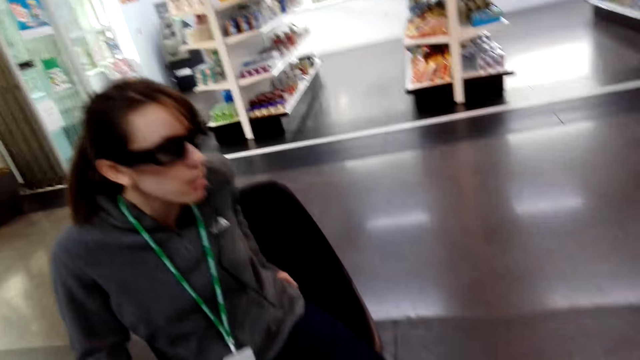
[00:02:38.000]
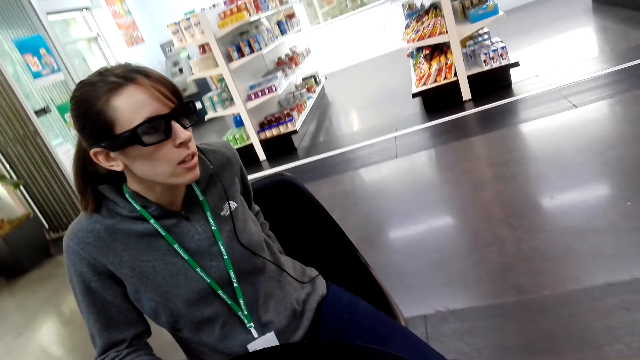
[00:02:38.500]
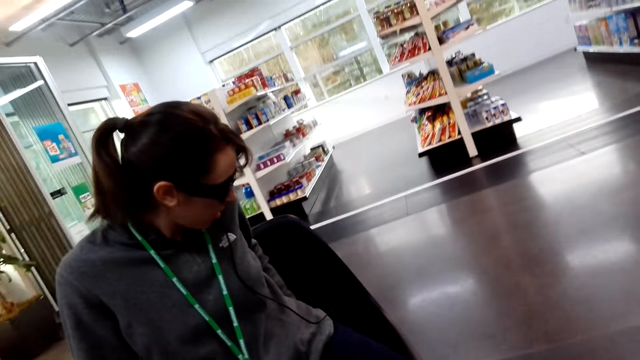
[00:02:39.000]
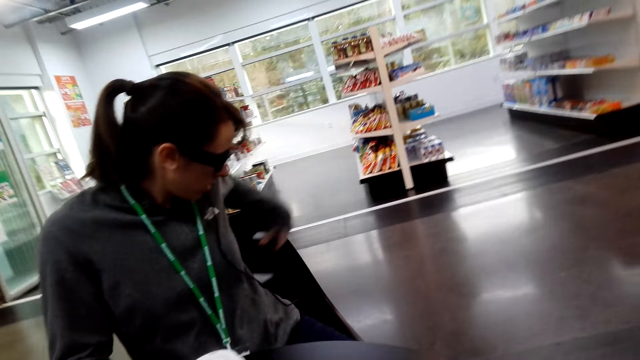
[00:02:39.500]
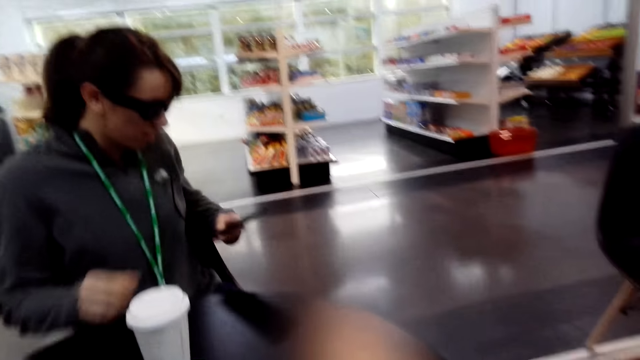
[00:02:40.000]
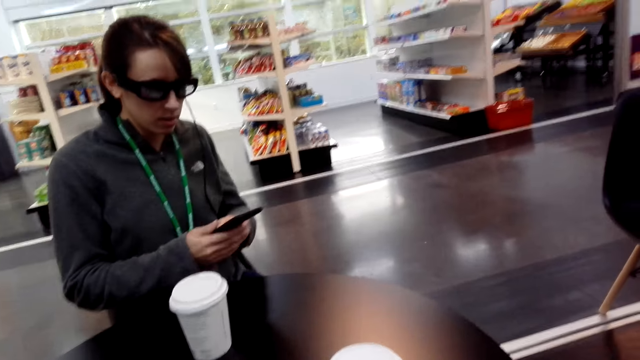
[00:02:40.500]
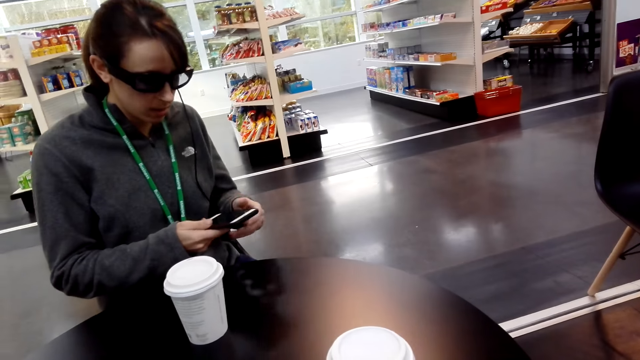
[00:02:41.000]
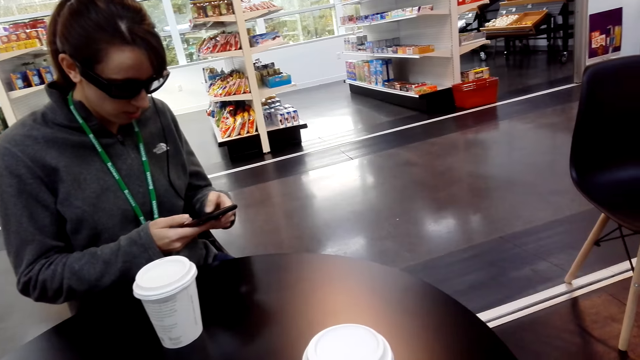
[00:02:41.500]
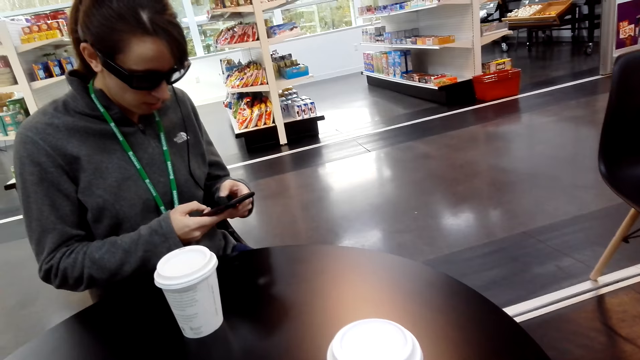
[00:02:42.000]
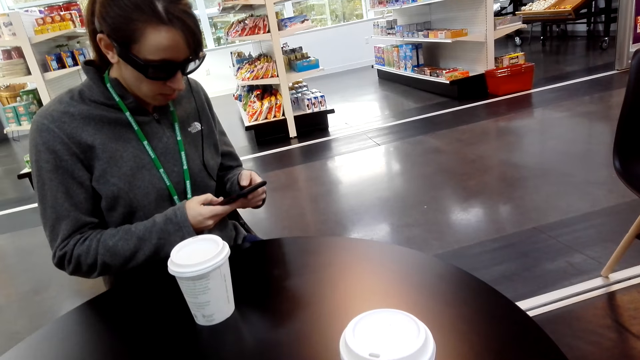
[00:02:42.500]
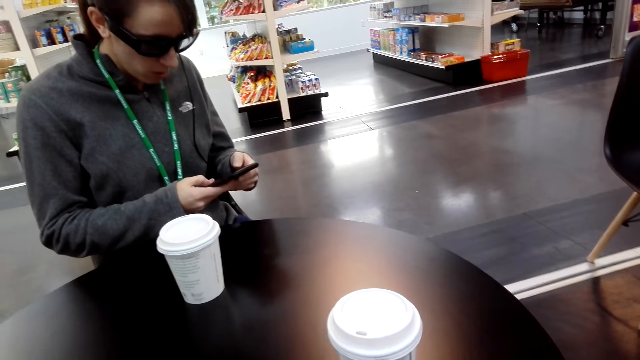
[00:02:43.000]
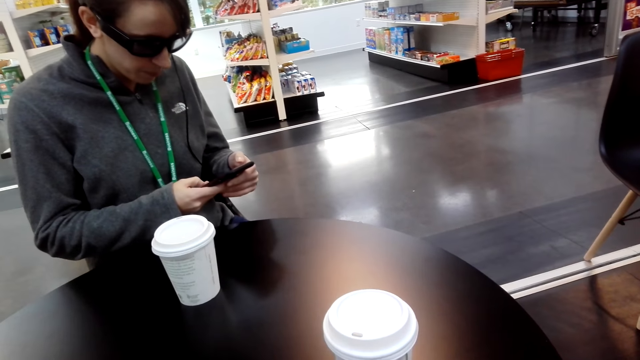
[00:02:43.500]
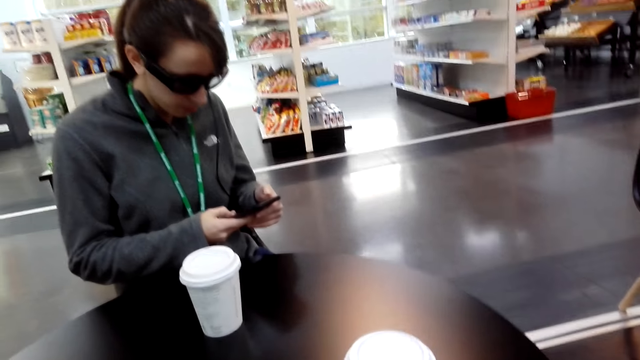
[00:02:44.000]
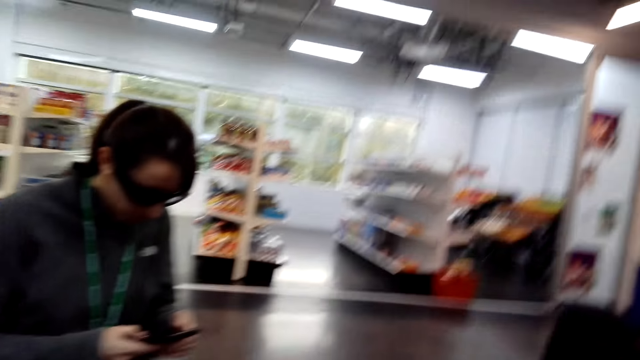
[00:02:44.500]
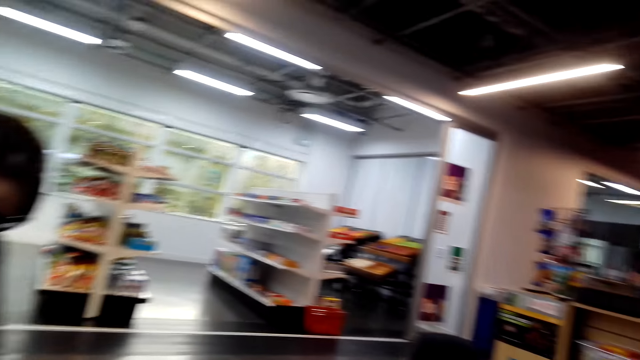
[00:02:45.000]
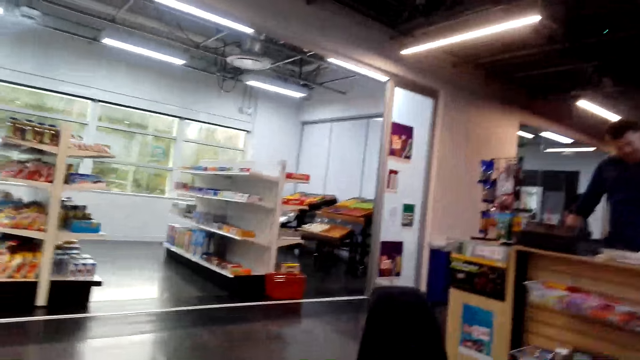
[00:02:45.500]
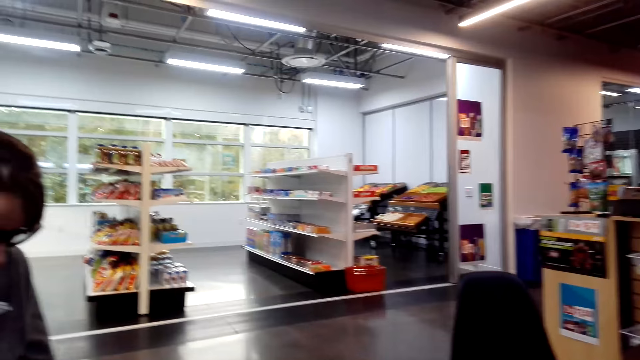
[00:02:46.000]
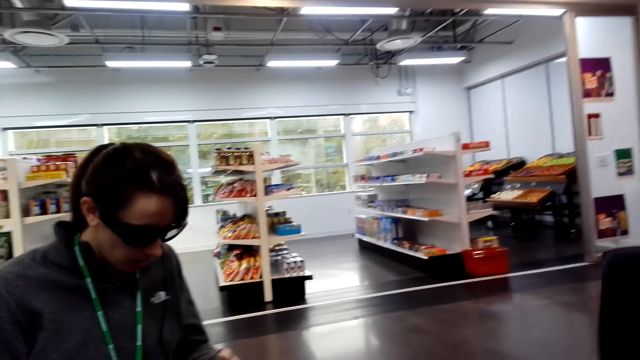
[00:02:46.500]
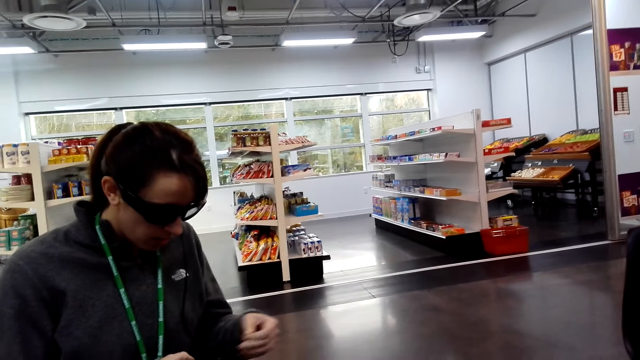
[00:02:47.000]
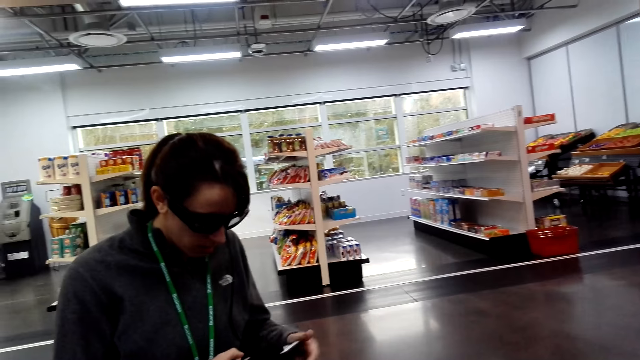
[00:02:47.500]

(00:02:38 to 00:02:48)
The camera wearer looks around. A lady takes a phone from a pocket. The lady dials the phone. The camera wearer looks around.

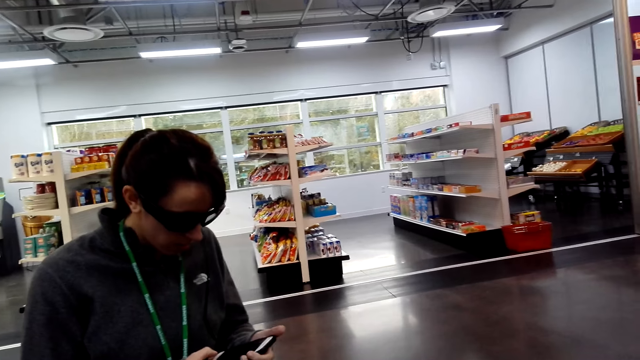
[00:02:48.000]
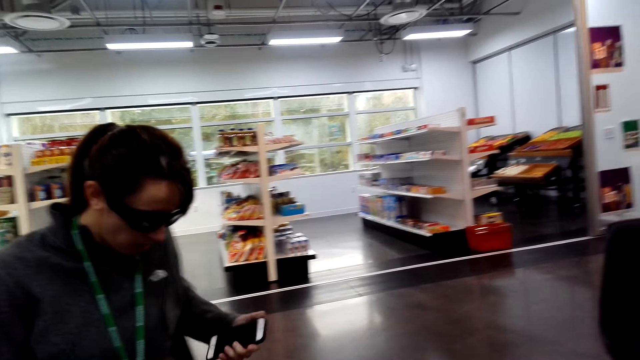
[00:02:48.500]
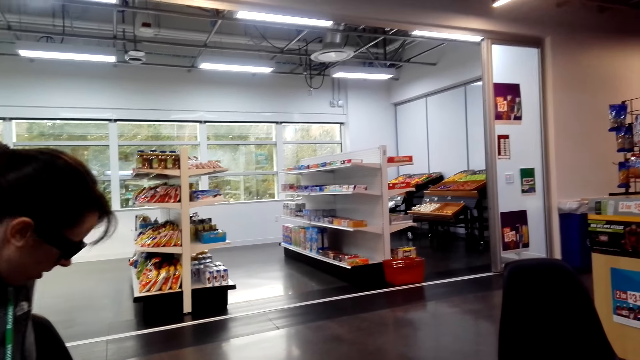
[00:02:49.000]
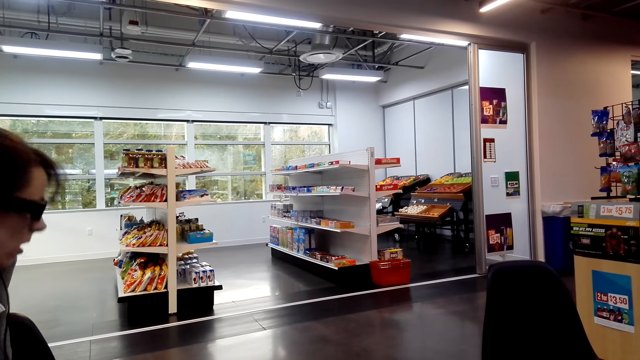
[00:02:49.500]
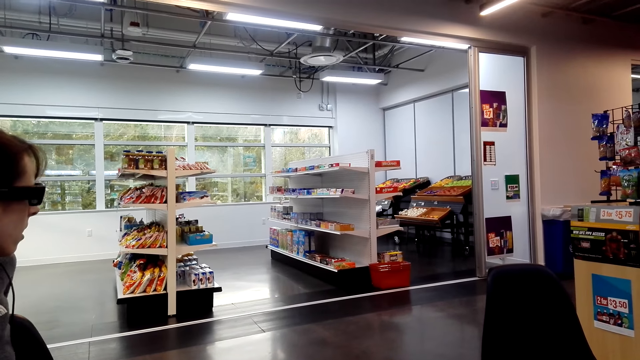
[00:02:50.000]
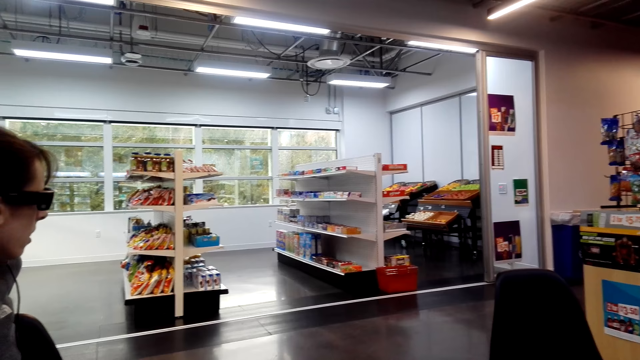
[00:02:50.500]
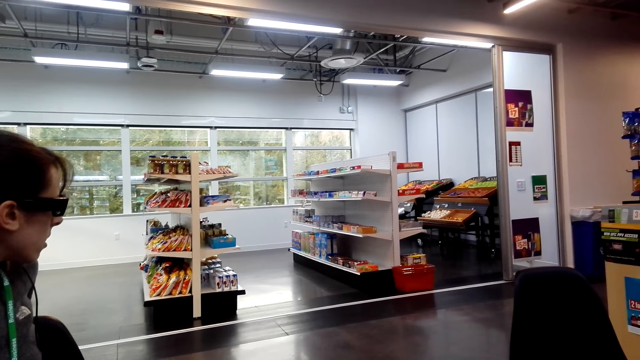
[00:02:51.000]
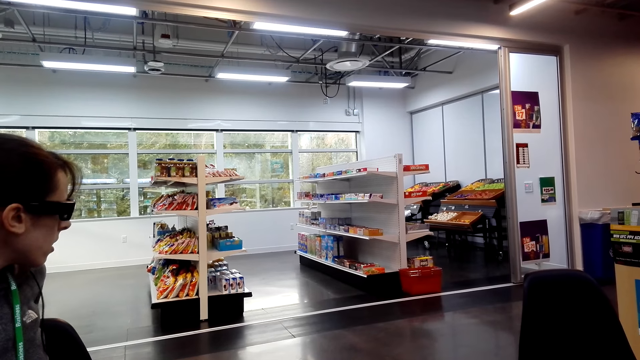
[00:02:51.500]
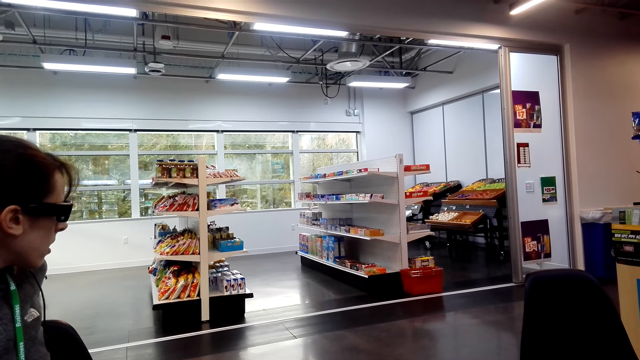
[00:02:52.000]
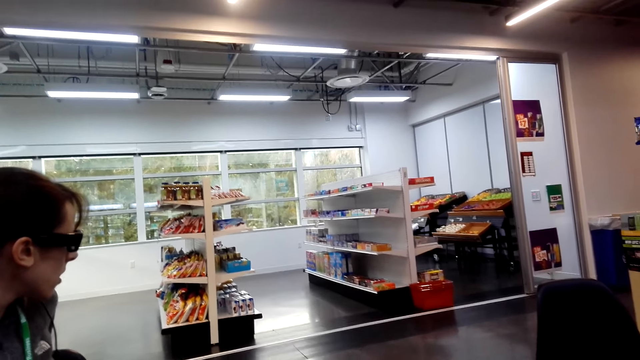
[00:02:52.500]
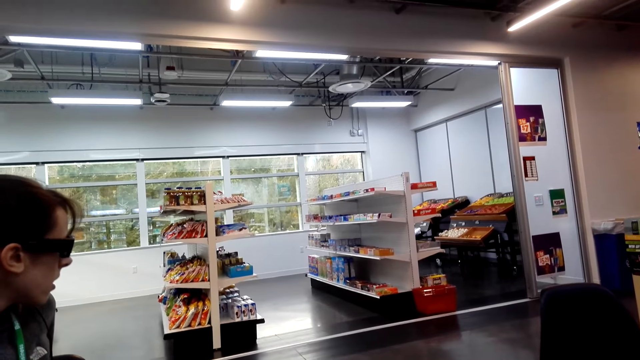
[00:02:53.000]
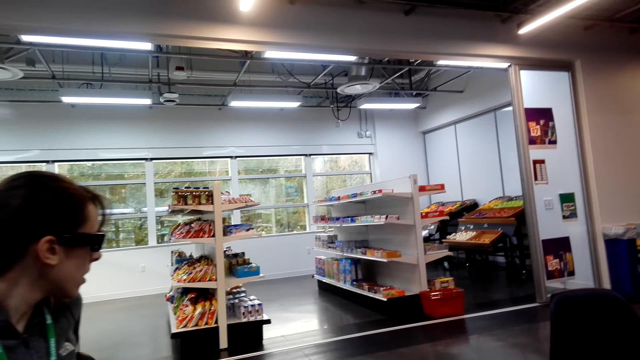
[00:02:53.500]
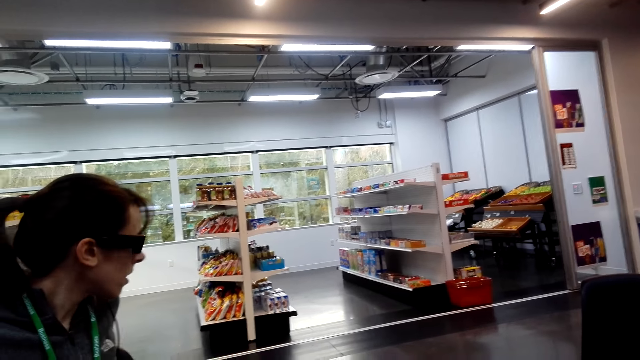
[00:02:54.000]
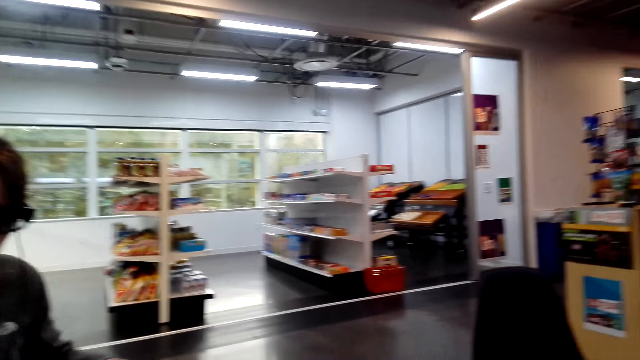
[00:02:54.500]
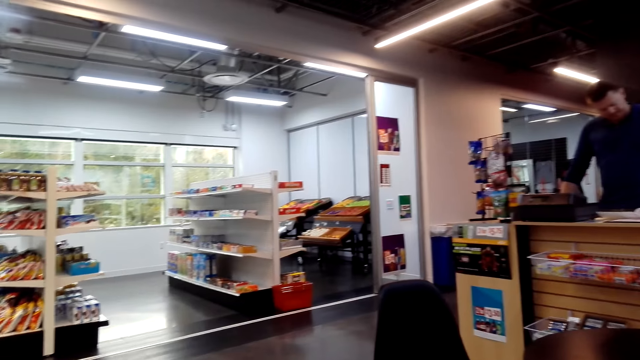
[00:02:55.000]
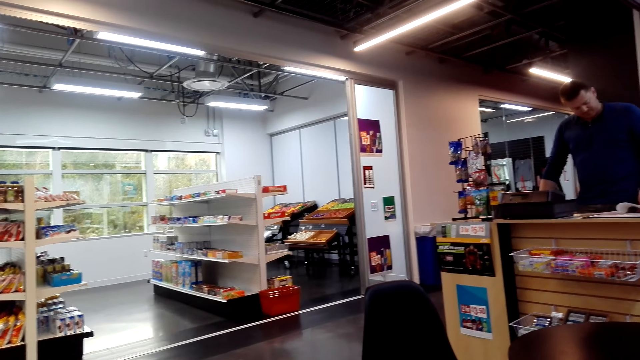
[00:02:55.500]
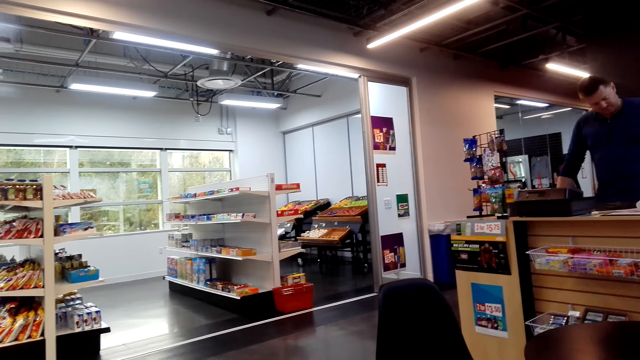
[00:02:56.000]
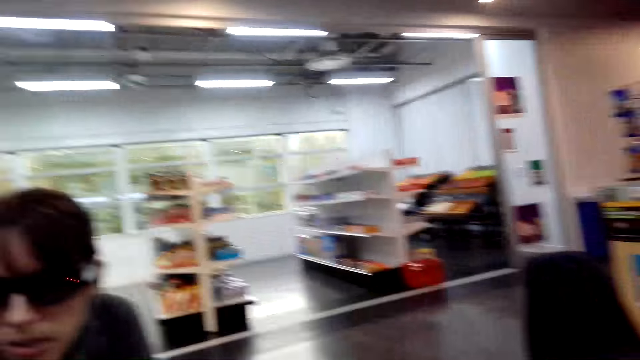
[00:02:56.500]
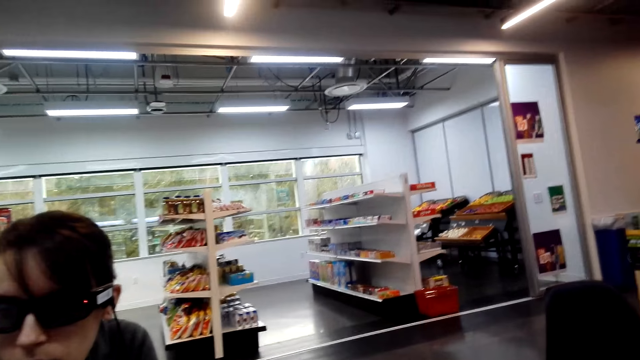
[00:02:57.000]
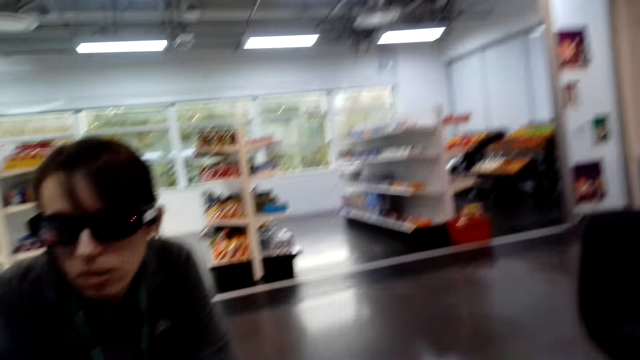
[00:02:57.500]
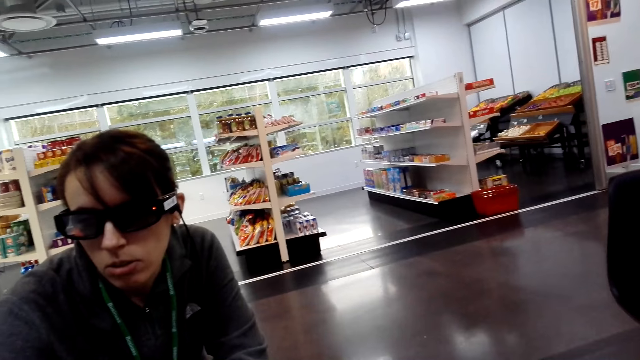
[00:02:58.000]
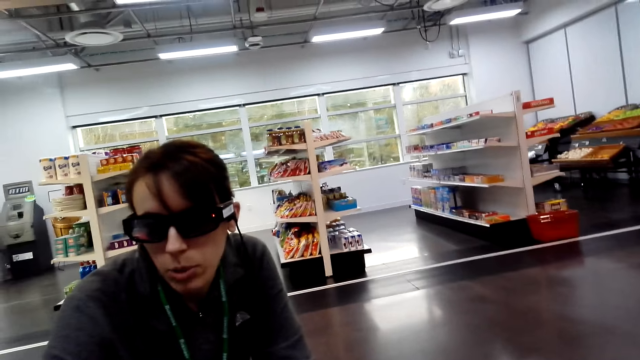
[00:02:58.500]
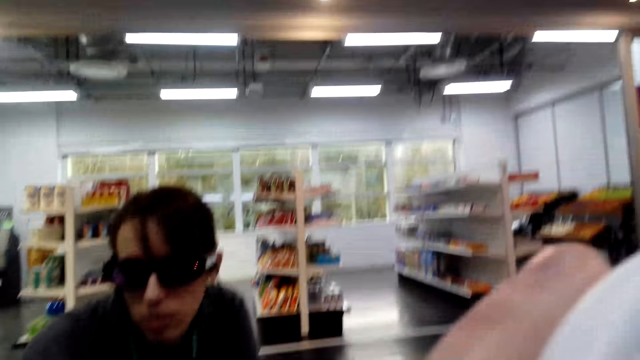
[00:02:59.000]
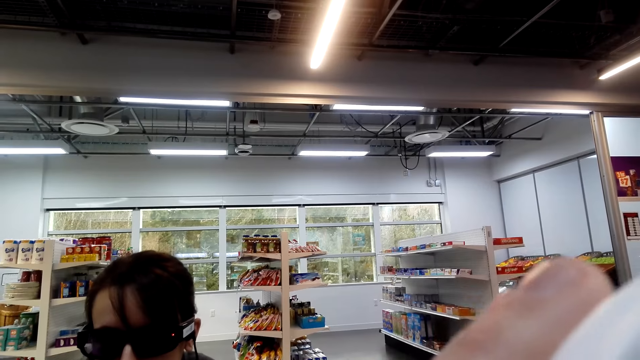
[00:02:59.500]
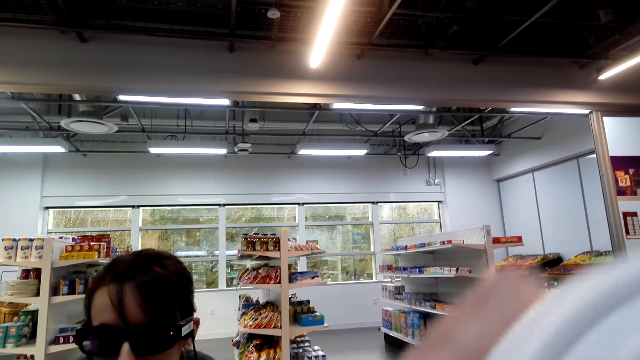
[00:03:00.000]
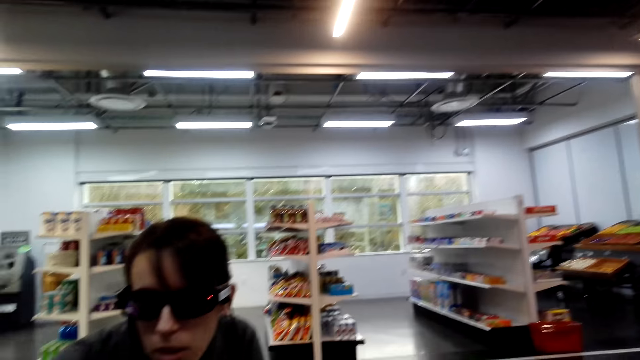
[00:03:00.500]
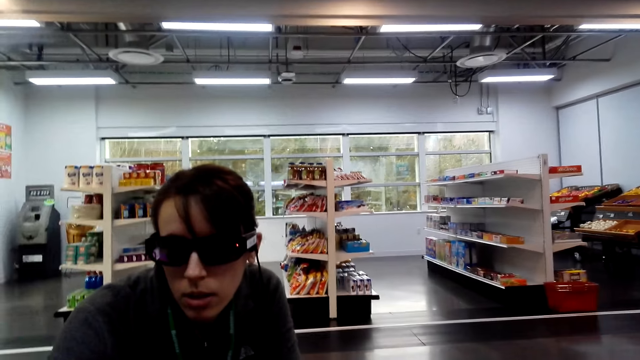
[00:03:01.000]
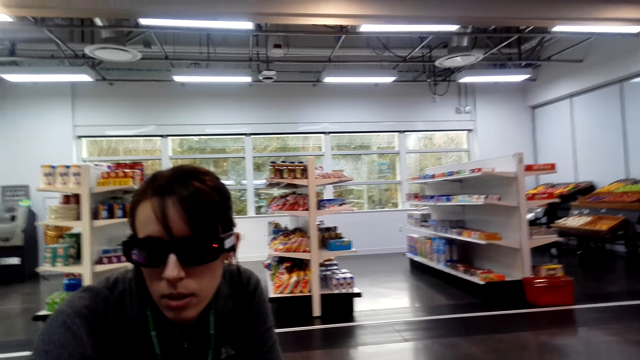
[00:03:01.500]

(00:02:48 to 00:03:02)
A woman puts a phone in a pocket. The camera wearer looks around. They drink the juice from a tumbler.
